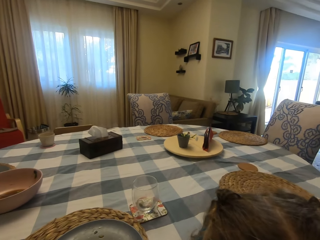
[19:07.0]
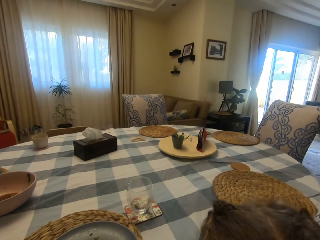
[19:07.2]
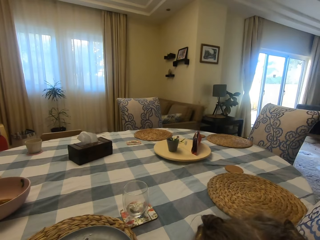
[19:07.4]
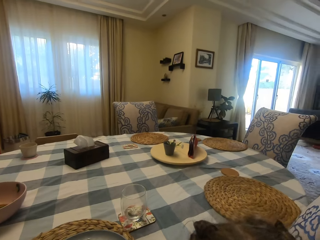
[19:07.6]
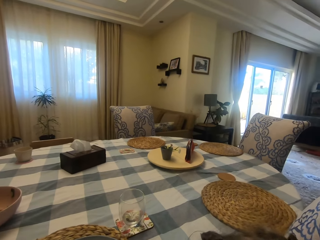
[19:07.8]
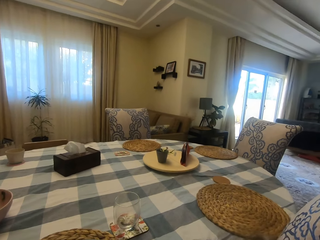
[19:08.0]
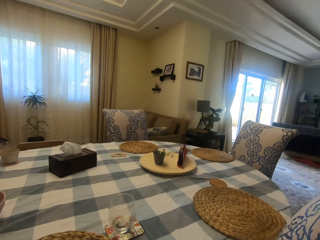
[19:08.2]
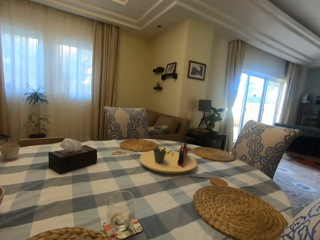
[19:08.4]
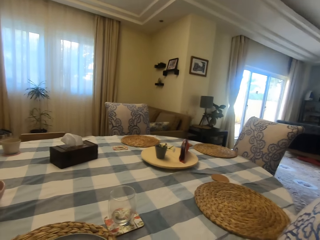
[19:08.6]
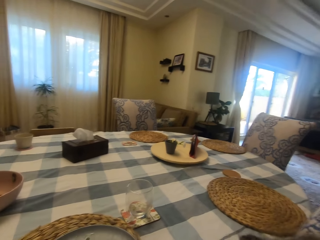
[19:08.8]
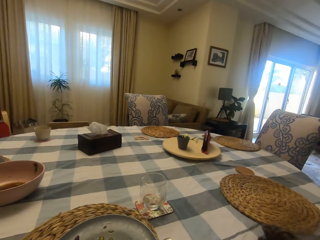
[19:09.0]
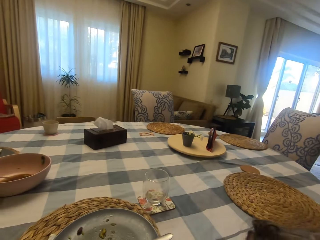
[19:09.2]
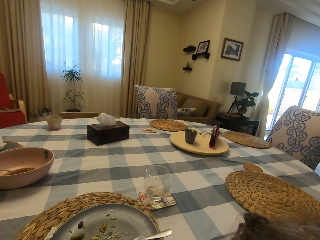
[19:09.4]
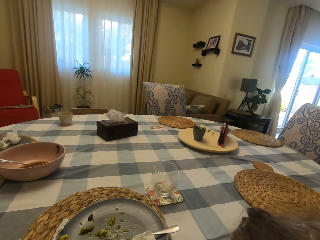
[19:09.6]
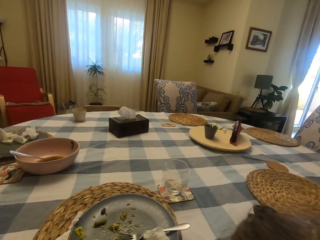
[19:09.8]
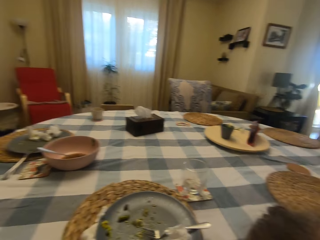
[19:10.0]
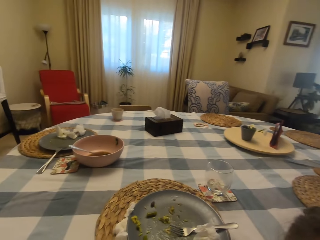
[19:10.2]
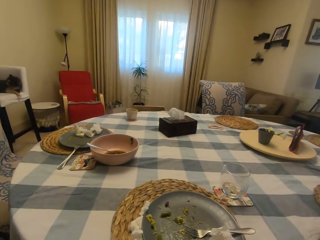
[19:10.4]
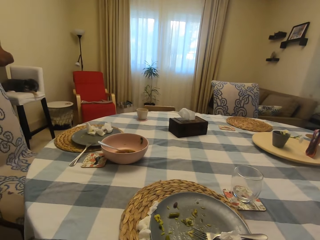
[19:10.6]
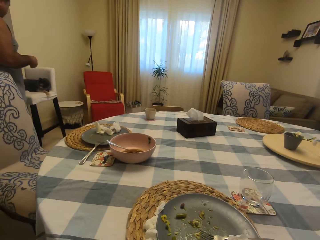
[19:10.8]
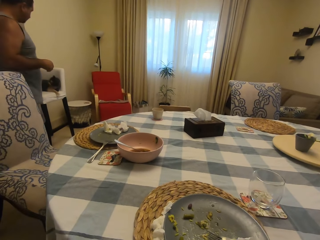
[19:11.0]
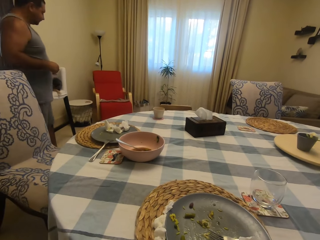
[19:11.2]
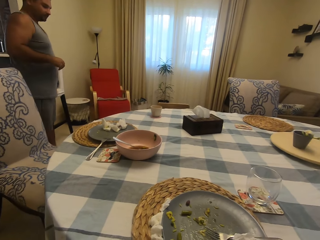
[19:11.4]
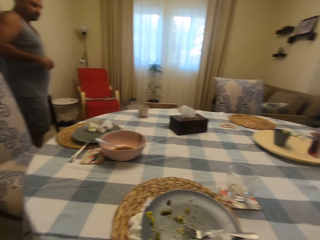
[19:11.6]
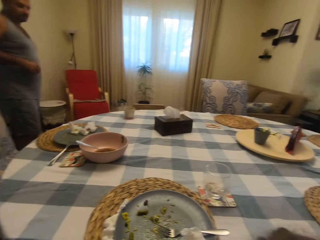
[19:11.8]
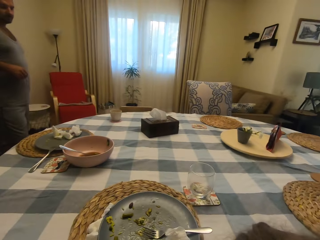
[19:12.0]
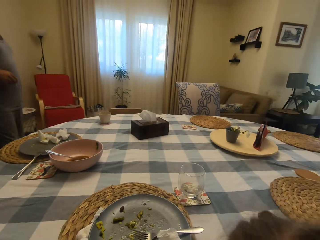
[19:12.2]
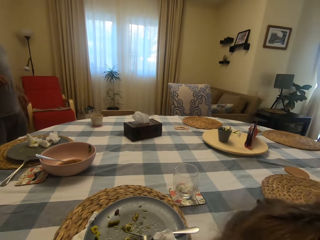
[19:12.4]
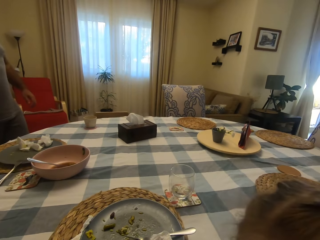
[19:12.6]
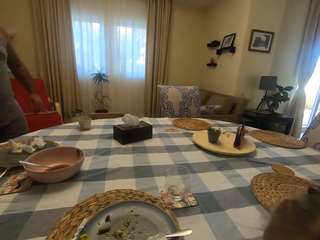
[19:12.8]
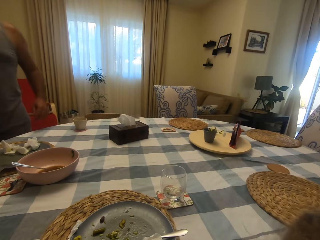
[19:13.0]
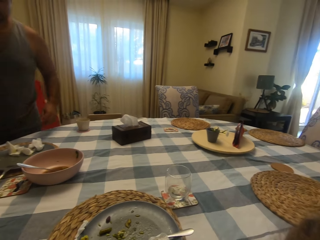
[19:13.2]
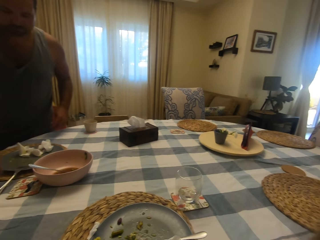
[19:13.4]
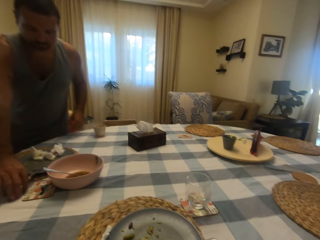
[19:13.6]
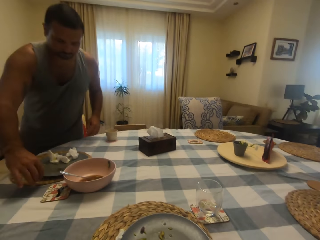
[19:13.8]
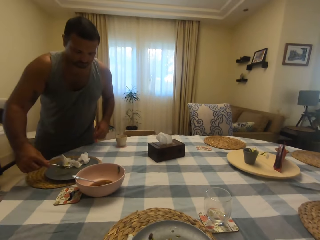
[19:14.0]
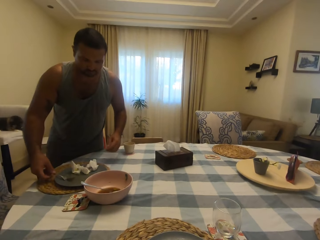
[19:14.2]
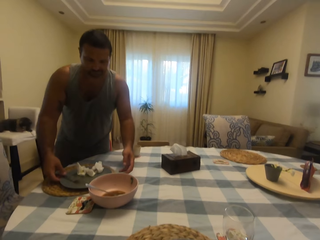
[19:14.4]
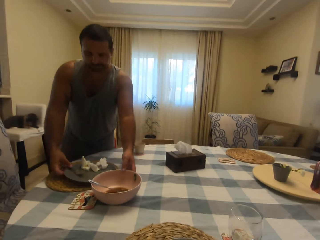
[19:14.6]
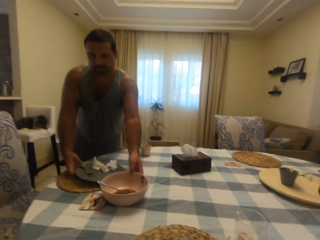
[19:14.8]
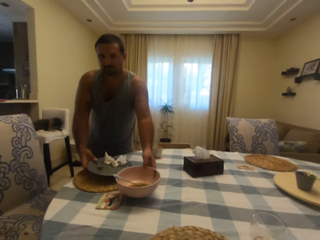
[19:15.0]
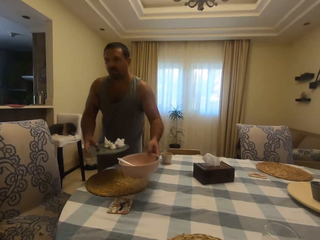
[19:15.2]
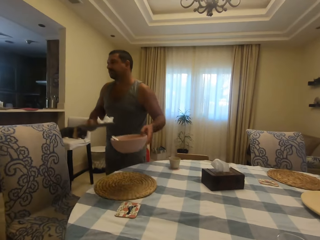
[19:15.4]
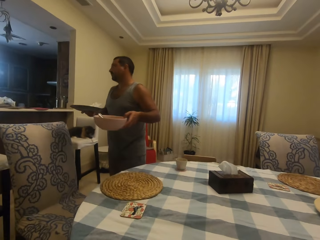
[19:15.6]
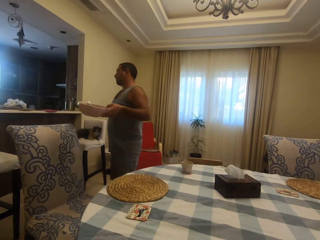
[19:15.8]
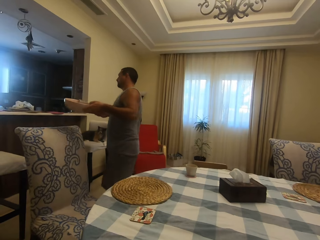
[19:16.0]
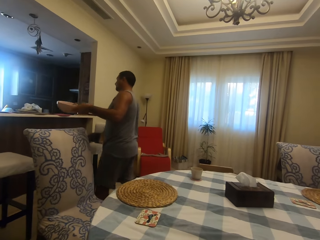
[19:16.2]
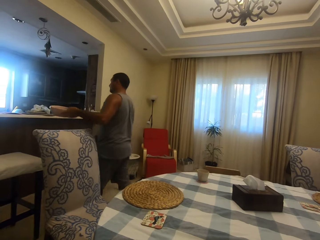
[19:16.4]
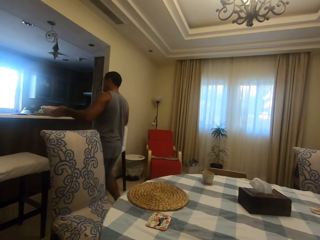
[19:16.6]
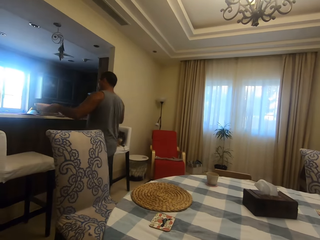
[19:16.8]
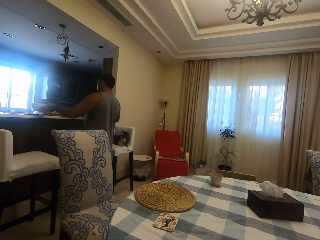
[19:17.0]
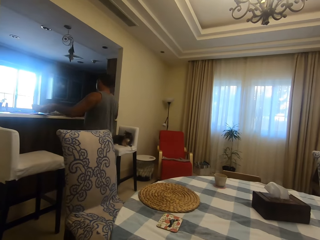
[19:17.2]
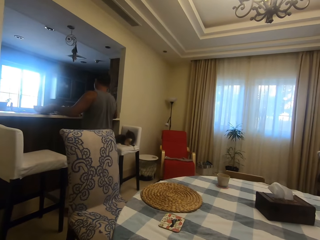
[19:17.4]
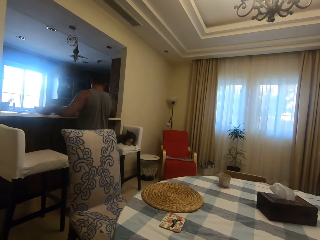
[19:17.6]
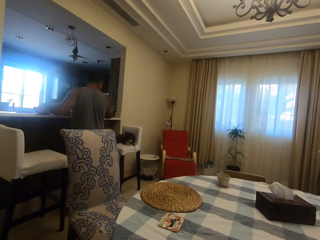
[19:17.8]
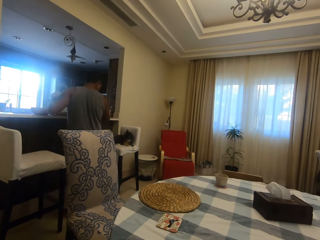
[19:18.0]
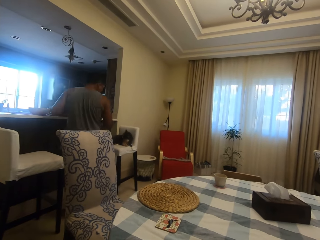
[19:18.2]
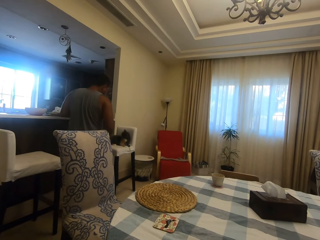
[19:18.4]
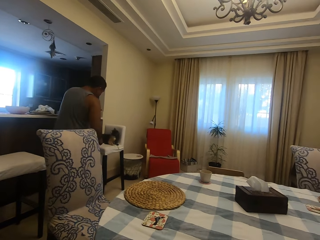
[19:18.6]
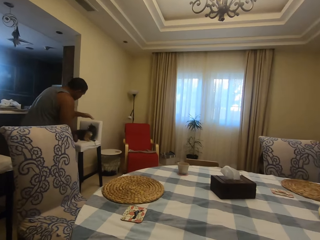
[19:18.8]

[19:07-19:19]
A person speaks to the camera wearer. The camera wearer speaks to the person. They look at a man. The person speaks to the camera wearer. The man walks around the room and picks dishes from the table. He clears the table. The camera wearer speaks to the person. The man walks and places a plate on the counter top.

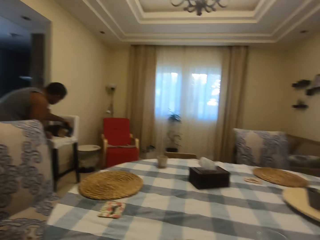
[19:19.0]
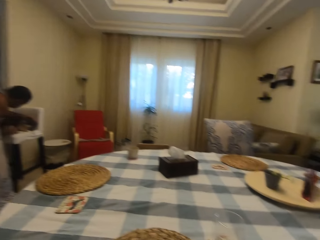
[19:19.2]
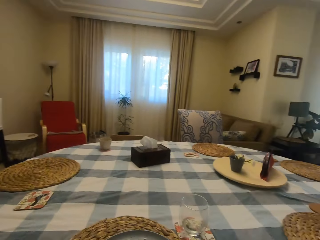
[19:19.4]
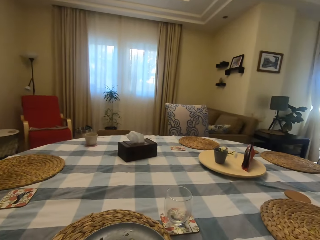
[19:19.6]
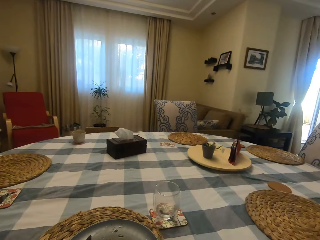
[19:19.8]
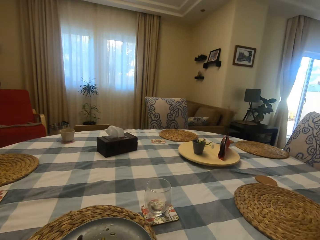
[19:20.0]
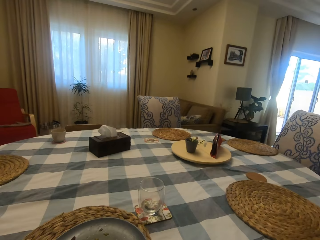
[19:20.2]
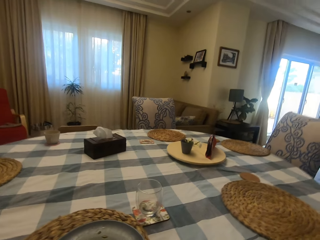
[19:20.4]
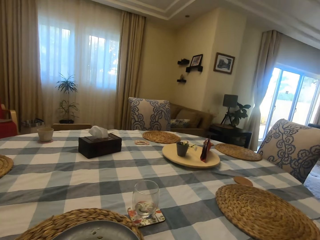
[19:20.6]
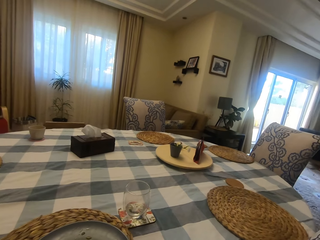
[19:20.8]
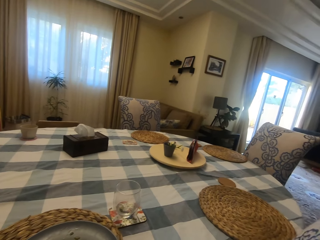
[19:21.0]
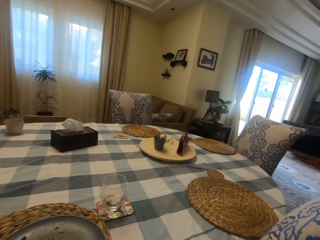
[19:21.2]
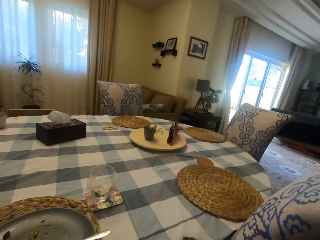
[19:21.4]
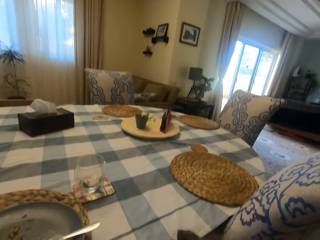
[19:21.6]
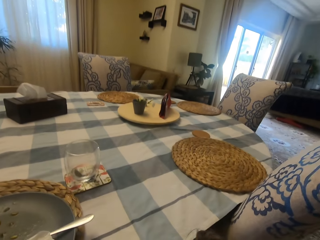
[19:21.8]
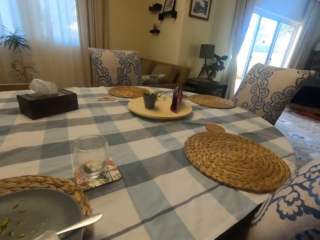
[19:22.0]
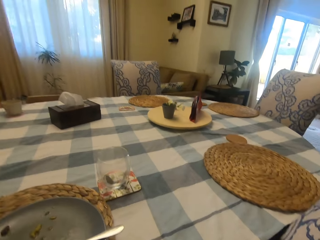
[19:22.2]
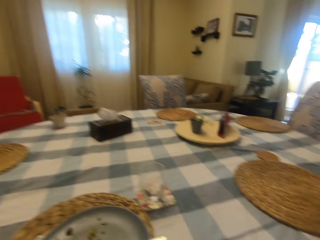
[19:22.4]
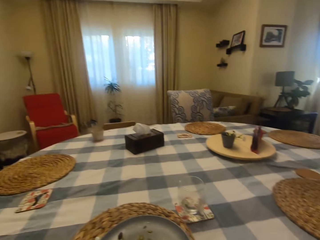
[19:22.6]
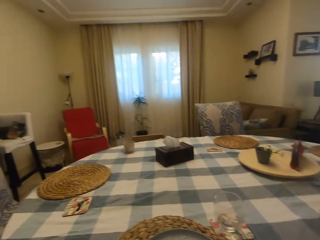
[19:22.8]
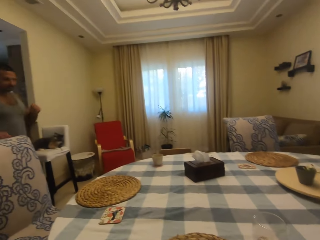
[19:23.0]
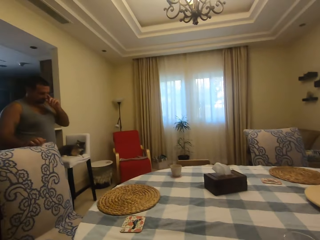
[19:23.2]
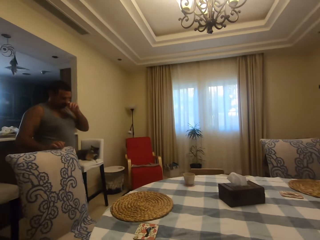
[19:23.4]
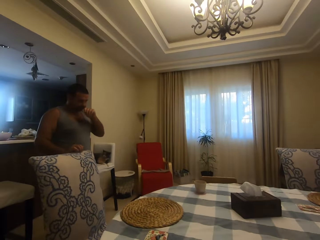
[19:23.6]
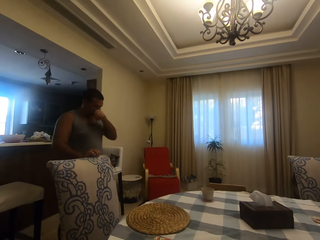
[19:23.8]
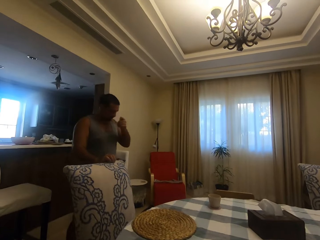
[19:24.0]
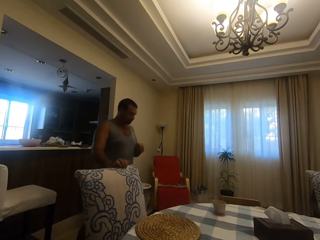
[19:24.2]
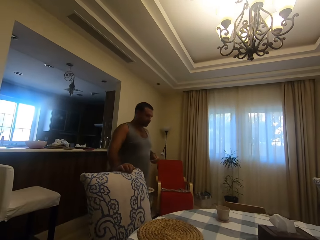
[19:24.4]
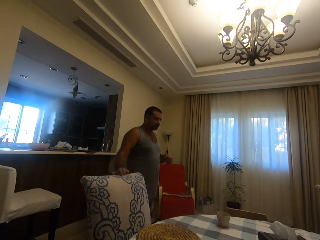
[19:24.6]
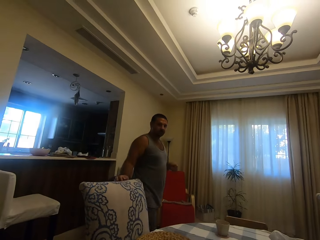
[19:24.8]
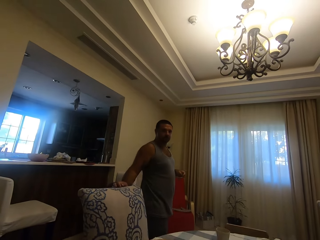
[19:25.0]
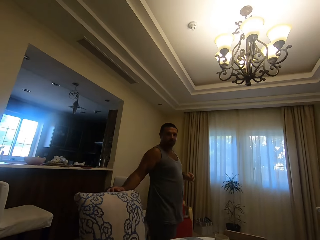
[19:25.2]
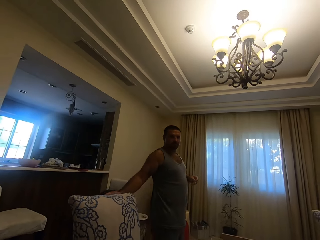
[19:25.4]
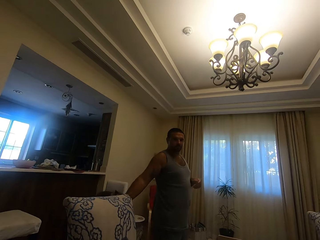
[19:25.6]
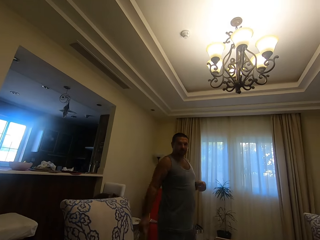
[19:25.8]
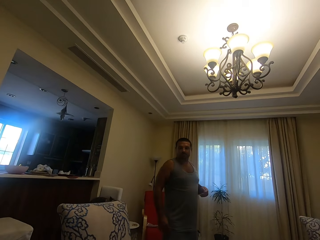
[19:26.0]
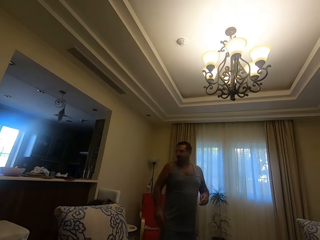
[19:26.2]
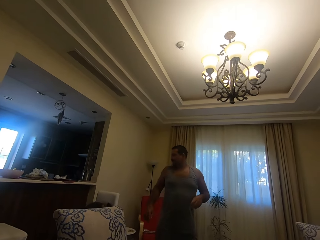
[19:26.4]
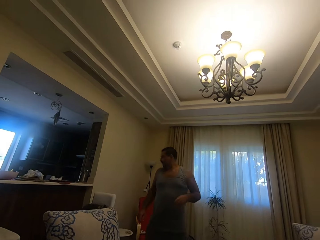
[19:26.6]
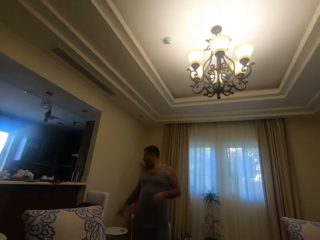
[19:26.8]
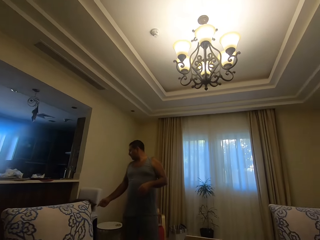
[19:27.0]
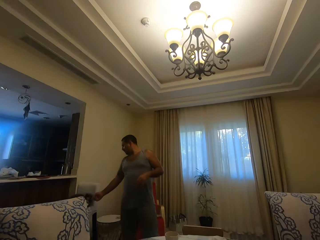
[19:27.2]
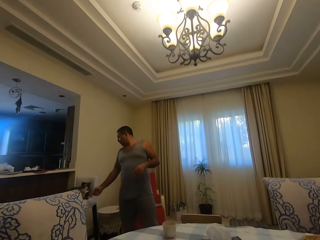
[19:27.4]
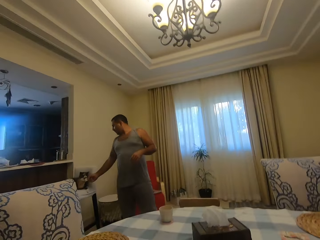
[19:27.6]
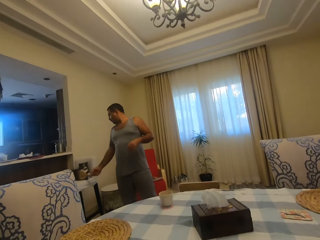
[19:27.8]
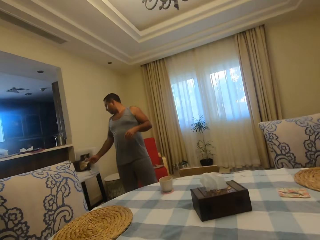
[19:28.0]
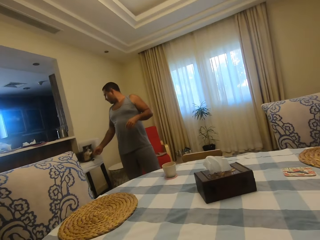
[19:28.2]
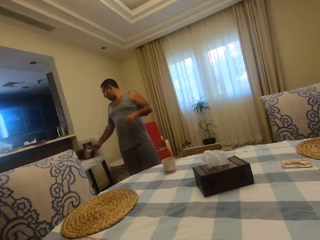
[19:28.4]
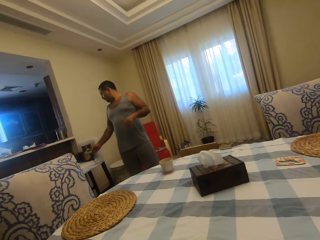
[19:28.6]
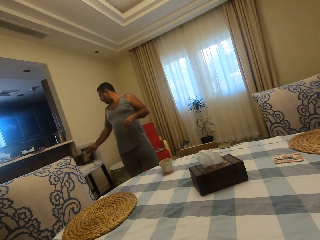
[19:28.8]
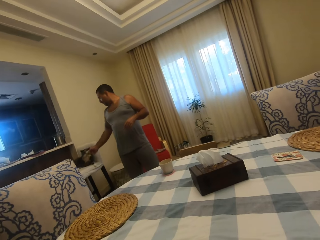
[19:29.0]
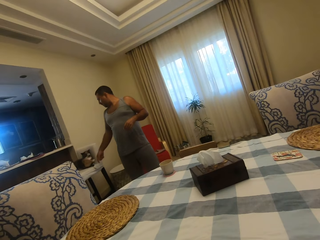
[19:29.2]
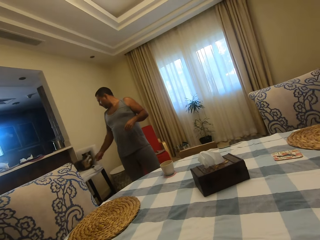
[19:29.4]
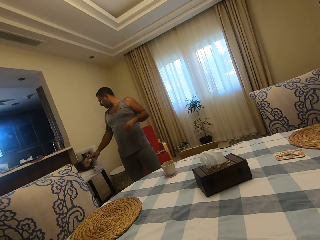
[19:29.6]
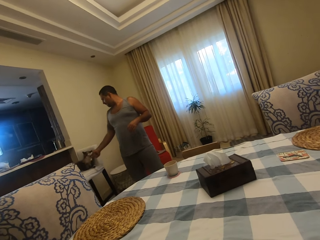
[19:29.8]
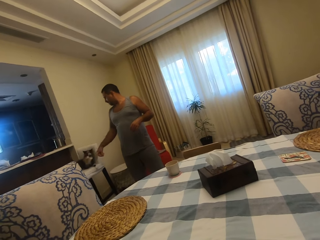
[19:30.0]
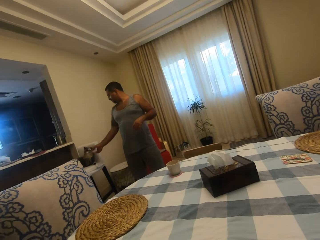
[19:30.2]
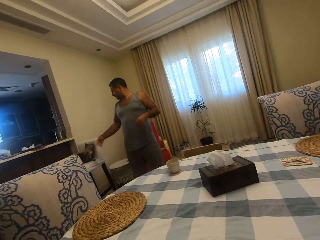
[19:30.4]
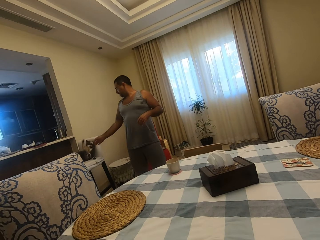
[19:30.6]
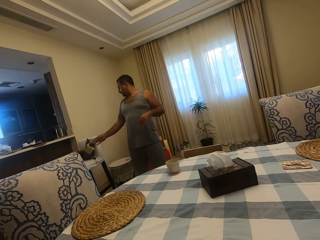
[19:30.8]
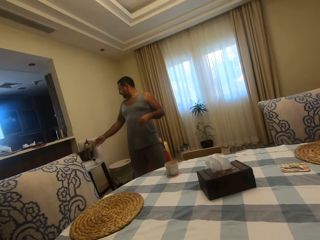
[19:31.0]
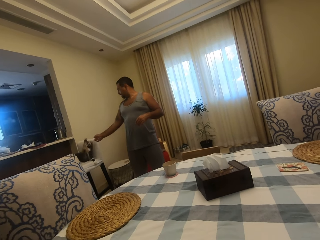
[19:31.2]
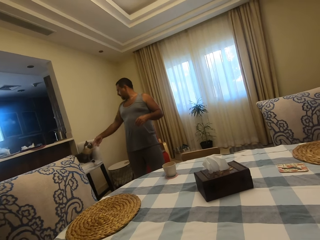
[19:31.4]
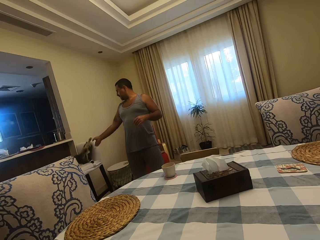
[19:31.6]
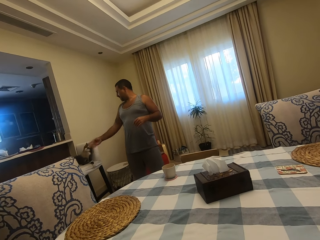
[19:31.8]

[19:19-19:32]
A person speaks to the camera wearer. The camera wearer speaks to the person and looks around. They look at a man. They speak to the person. They look at the man. The man plays with the cat.
